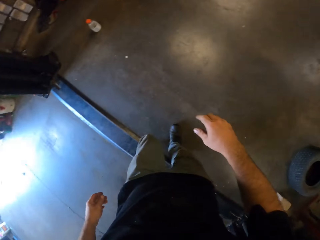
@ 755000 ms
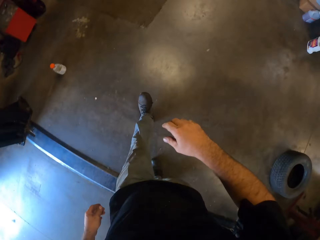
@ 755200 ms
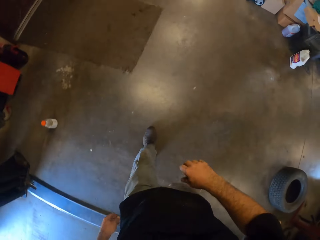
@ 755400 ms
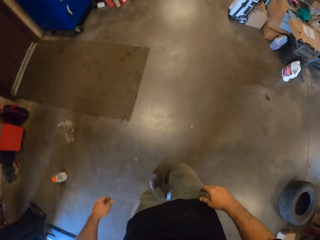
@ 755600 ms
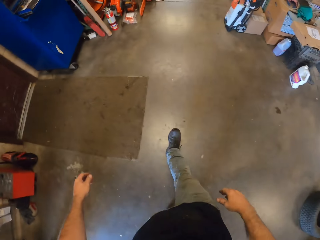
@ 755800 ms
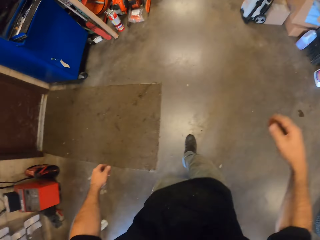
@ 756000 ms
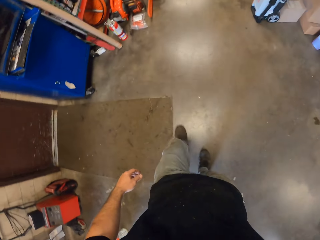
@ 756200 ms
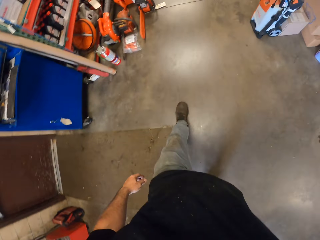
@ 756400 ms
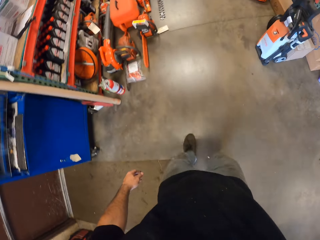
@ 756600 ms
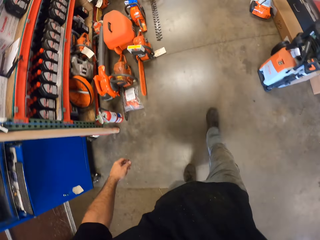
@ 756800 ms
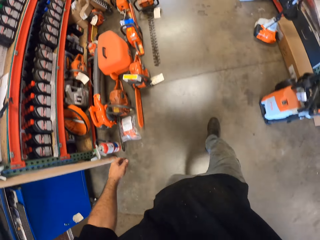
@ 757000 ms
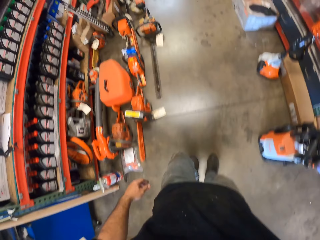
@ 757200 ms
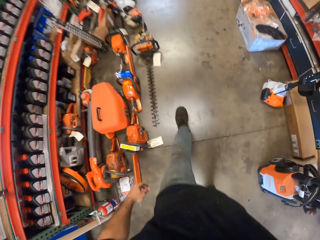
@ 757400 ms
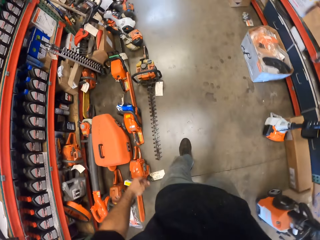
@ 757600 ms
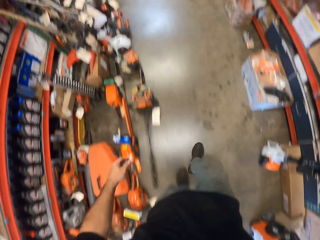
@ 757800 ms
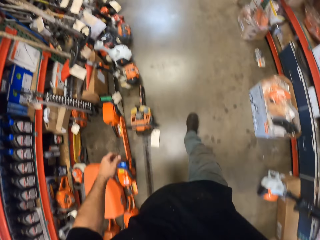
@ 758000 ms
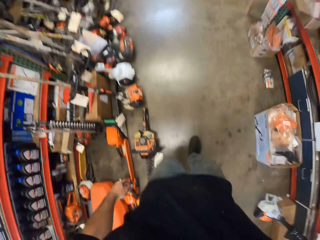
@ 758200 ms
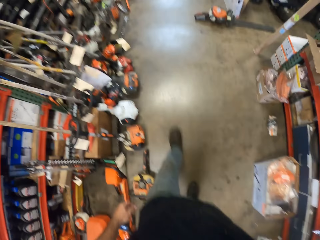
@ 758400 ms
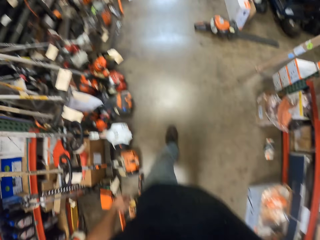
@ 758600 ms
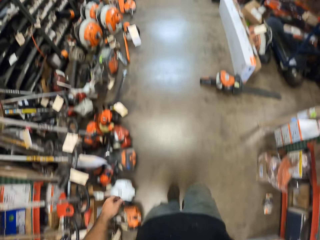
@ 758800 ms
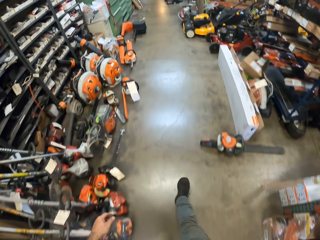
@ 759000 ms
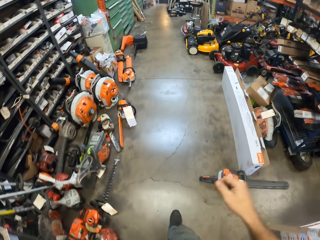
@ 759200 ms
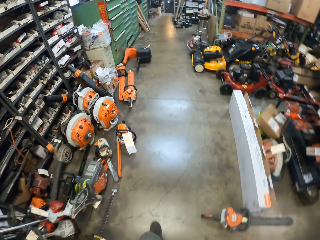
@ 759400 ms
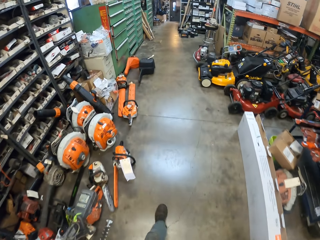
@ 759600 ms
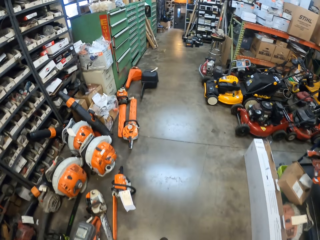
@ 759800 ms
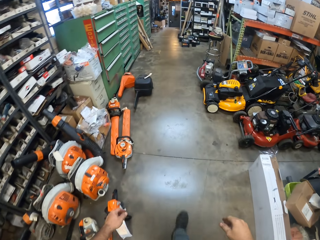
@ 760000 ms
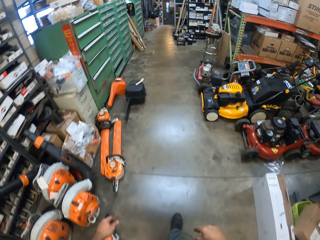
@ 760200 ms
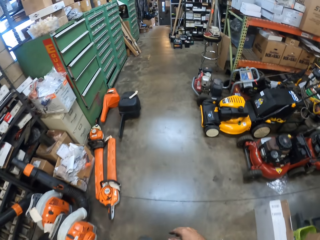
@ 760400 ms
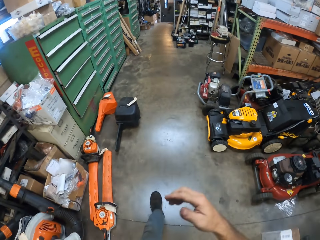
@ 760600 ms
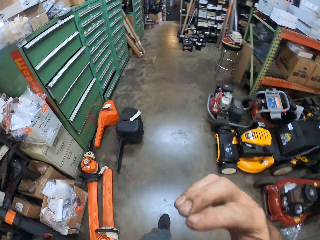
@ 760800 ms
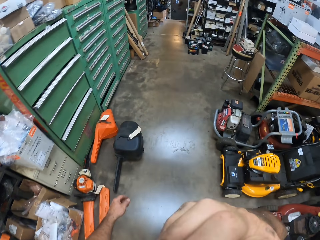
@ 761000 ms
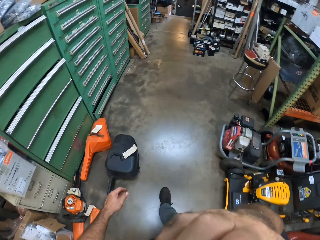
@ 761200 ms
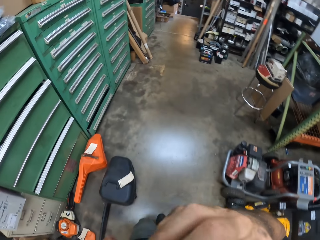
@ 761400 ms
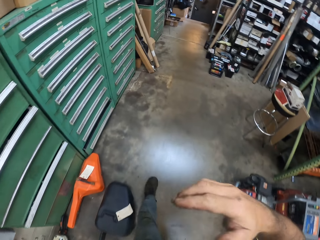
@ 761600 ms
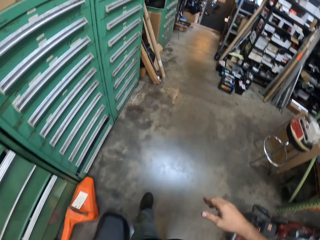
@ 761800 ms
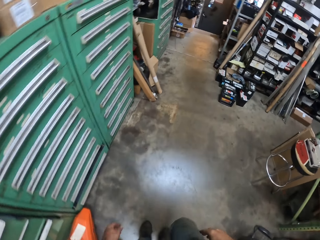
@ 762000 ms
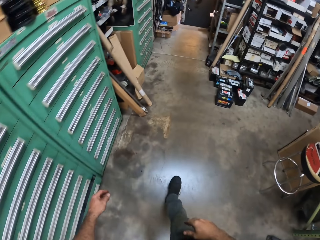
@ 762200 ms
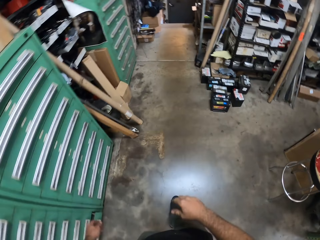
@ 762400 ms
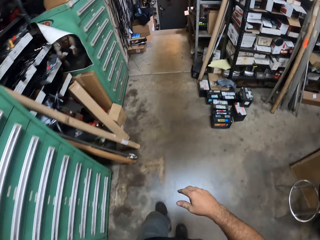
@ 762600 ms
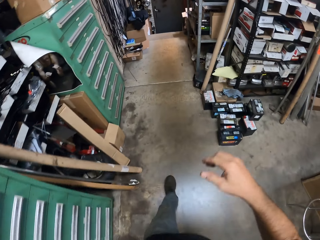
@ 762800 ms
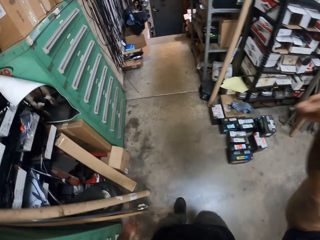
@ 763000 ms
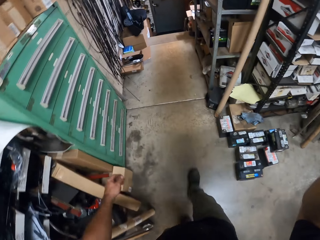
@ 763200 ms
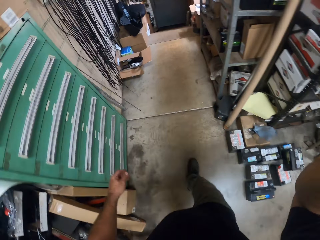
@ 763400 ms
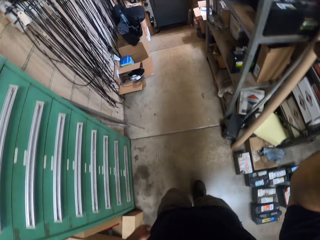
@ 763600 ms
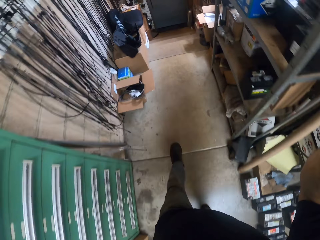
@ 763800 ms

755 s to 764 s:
The camera wearer walks in the garage. He touches the camera on his head with his right hand. He lifts the hand and puts the hand down. He touches his face with his right hand. He lifts the hand and puts the hand down. He touches the camera on his head with his right hand. He lifts the hand.
